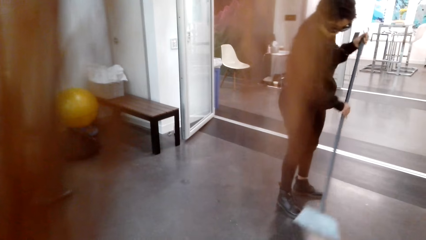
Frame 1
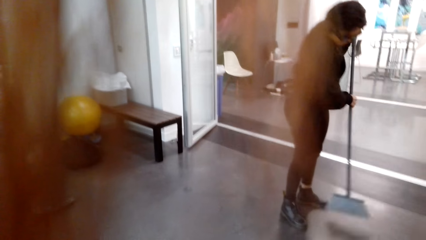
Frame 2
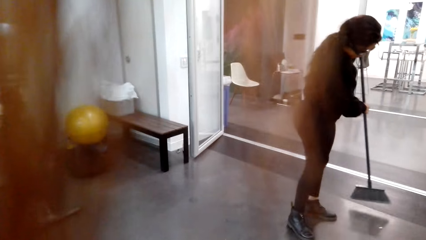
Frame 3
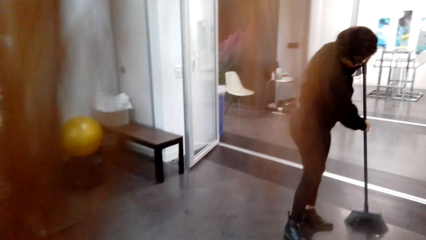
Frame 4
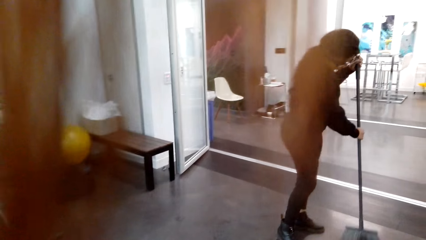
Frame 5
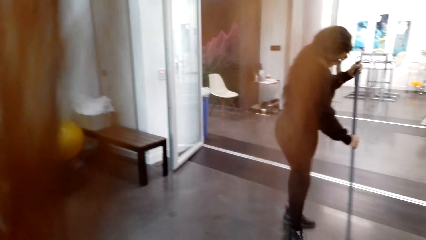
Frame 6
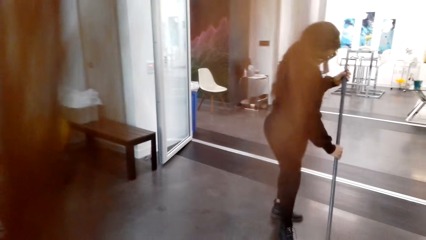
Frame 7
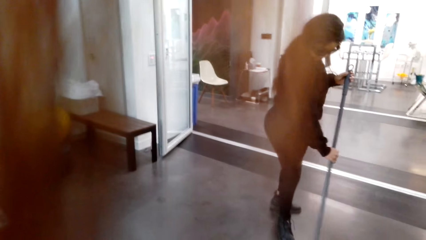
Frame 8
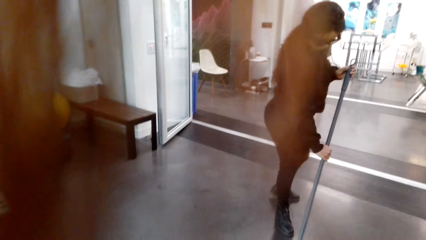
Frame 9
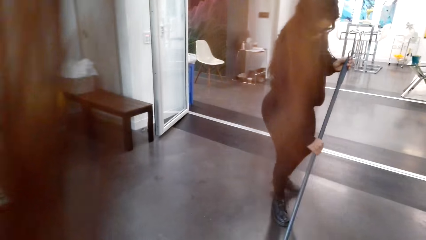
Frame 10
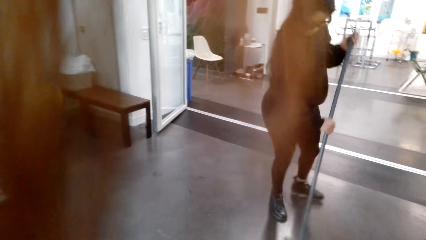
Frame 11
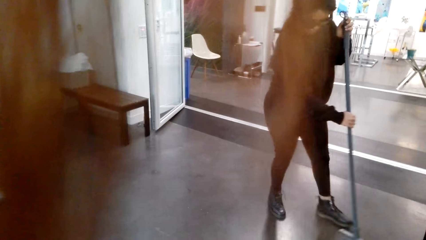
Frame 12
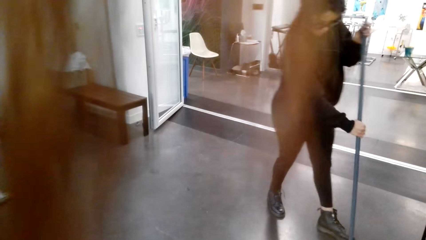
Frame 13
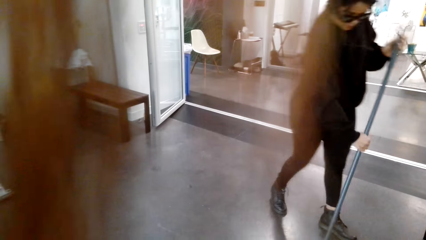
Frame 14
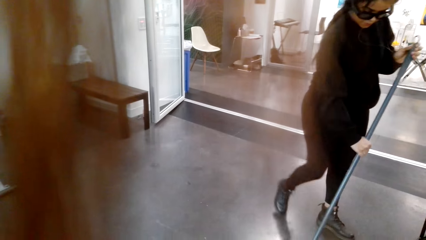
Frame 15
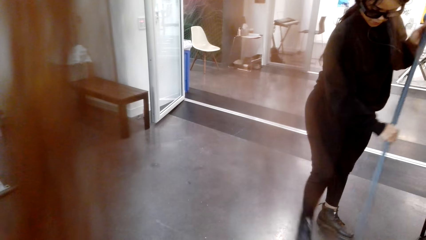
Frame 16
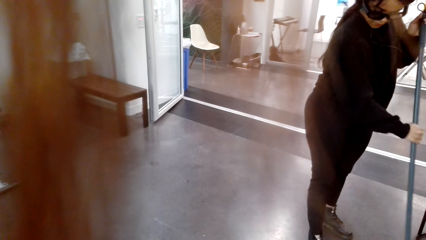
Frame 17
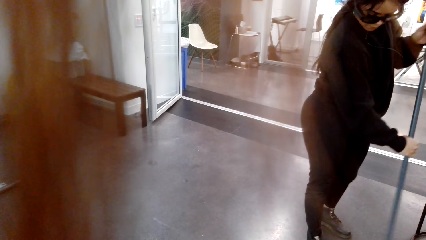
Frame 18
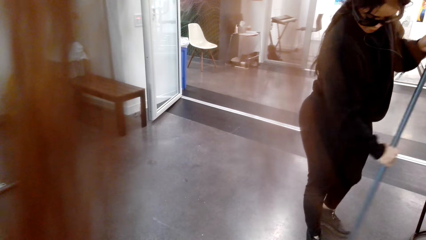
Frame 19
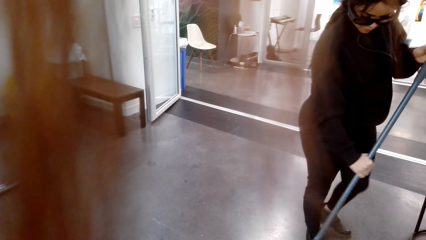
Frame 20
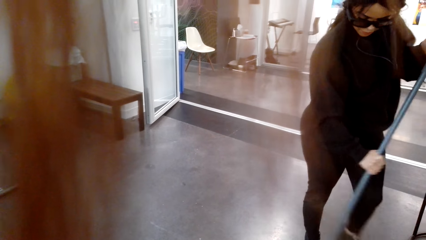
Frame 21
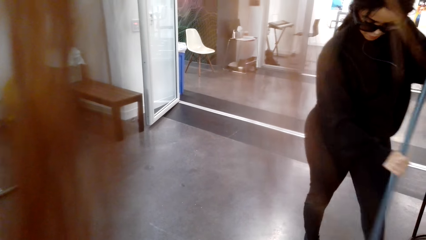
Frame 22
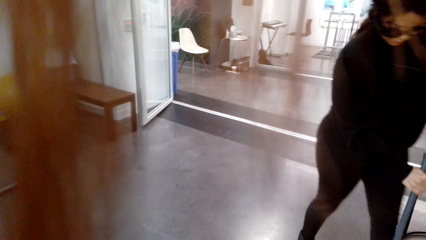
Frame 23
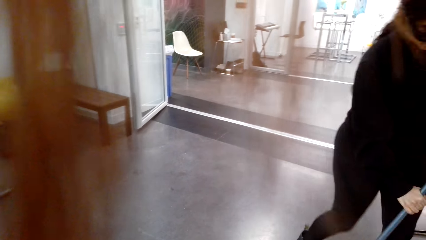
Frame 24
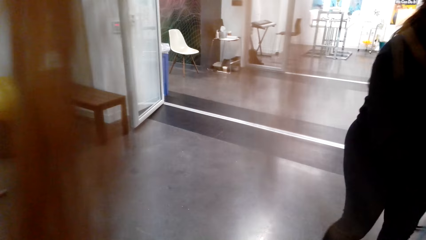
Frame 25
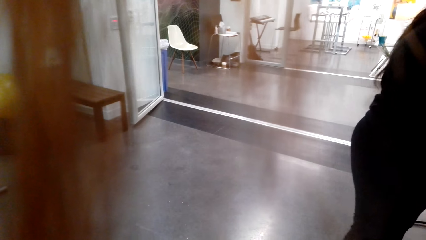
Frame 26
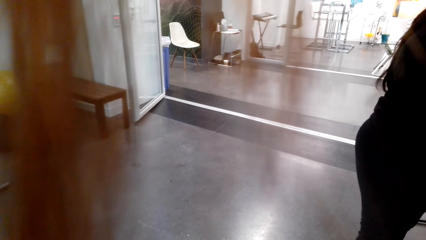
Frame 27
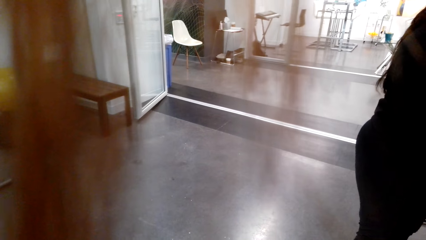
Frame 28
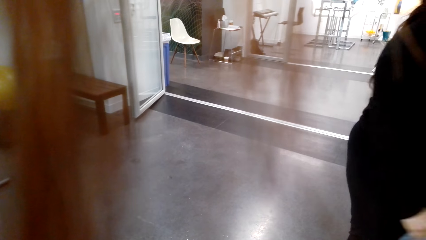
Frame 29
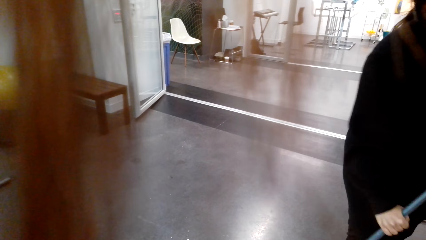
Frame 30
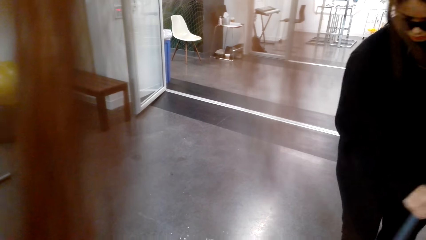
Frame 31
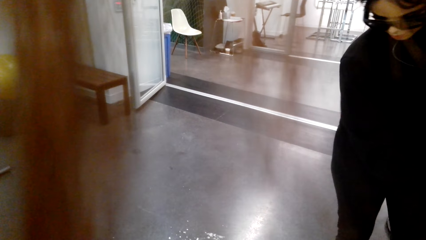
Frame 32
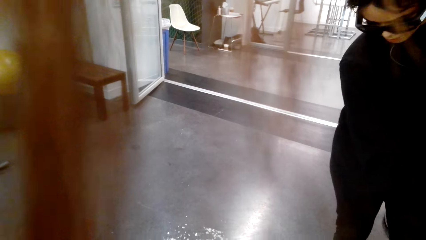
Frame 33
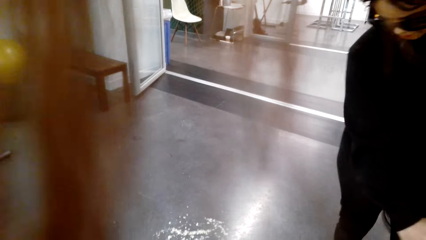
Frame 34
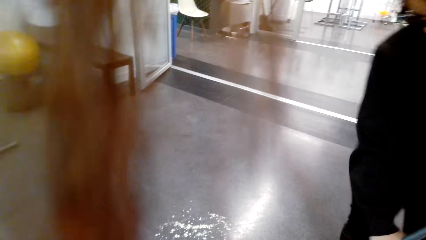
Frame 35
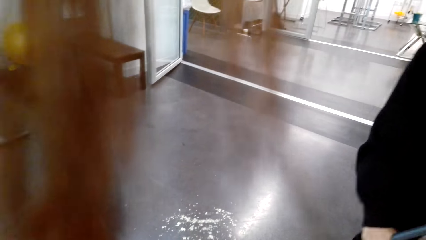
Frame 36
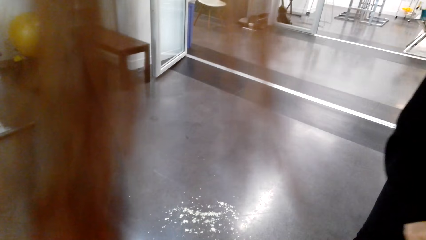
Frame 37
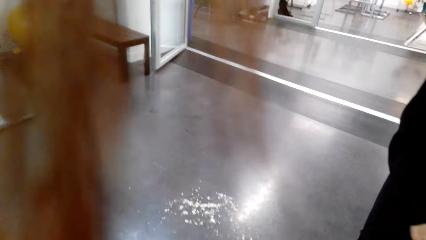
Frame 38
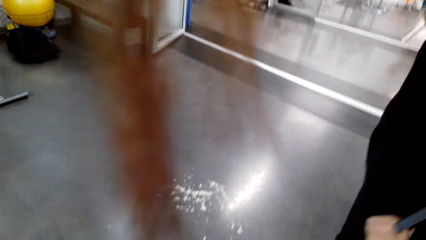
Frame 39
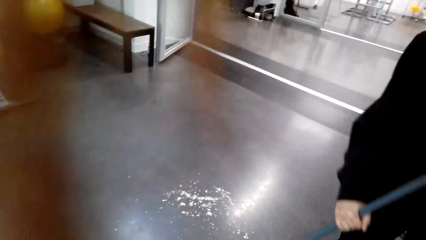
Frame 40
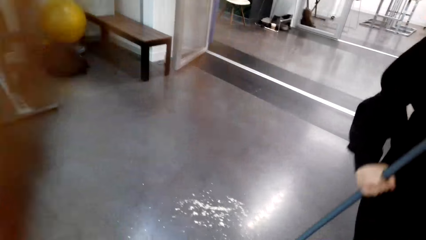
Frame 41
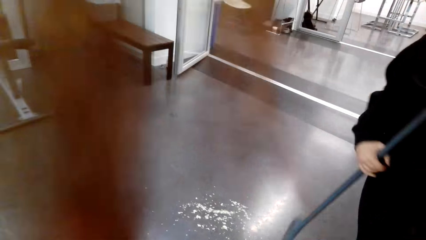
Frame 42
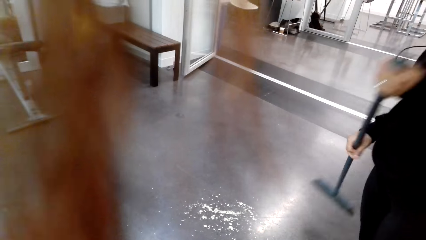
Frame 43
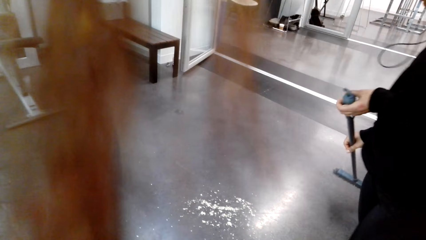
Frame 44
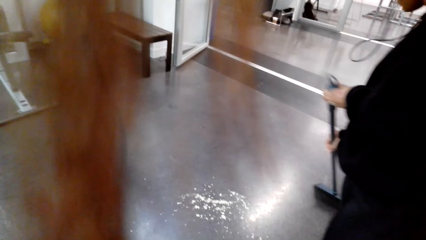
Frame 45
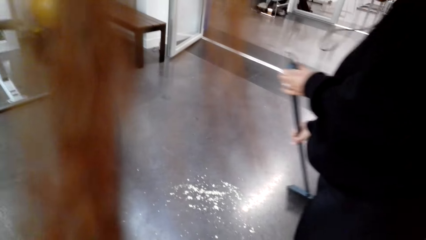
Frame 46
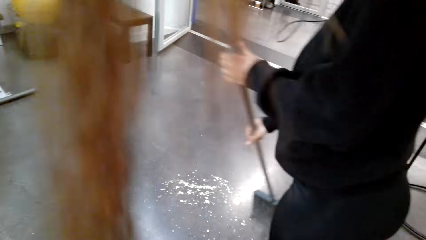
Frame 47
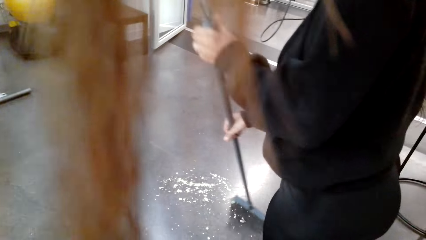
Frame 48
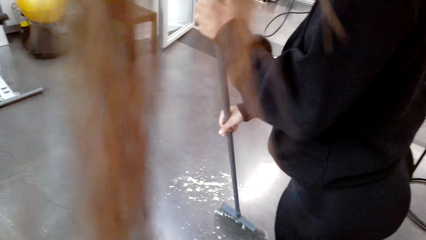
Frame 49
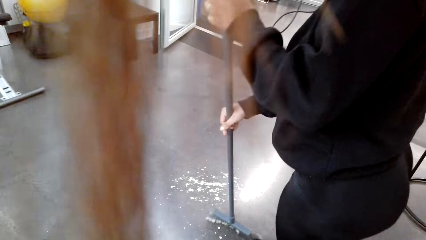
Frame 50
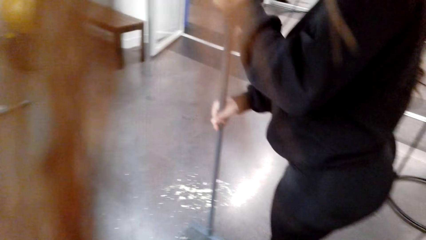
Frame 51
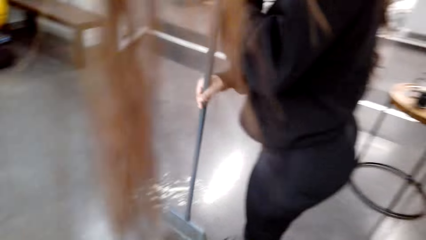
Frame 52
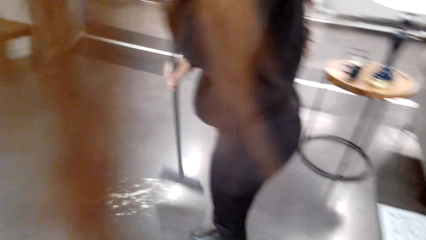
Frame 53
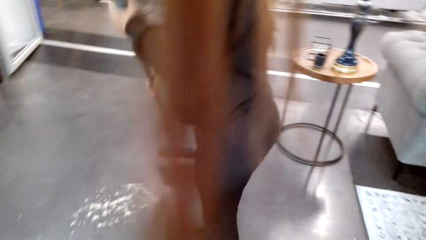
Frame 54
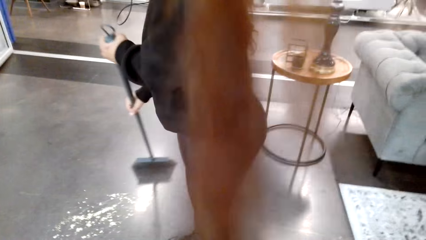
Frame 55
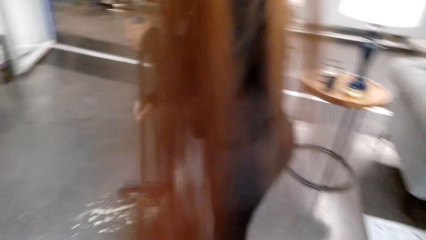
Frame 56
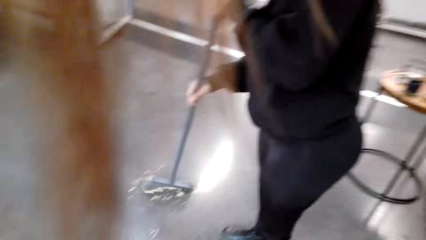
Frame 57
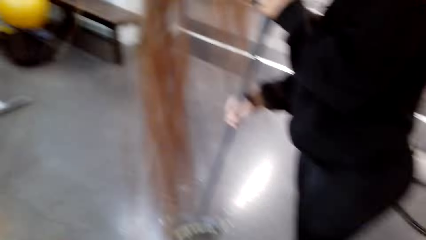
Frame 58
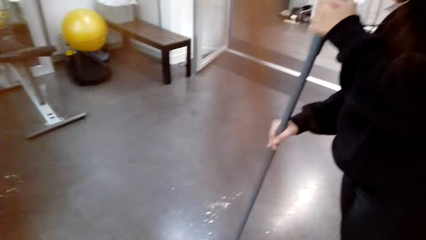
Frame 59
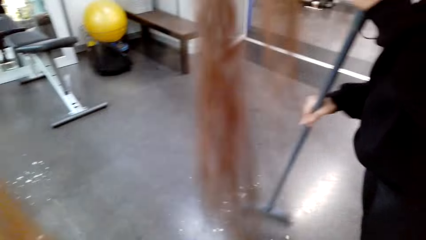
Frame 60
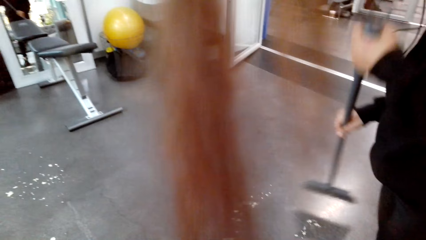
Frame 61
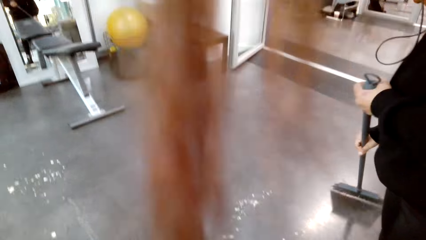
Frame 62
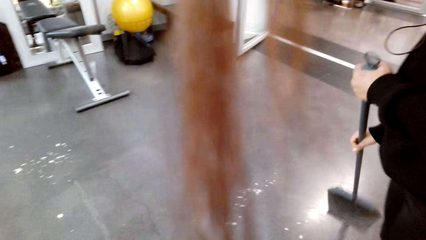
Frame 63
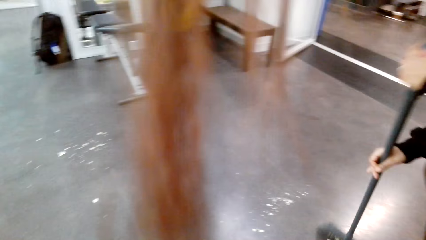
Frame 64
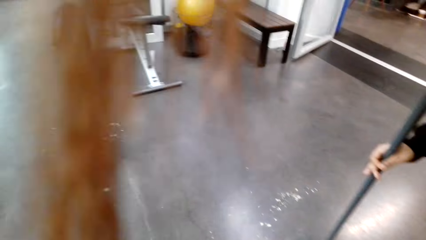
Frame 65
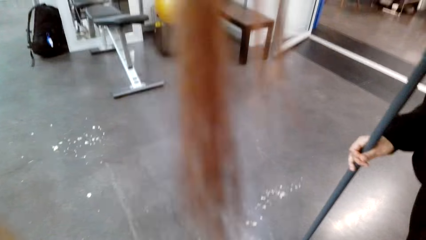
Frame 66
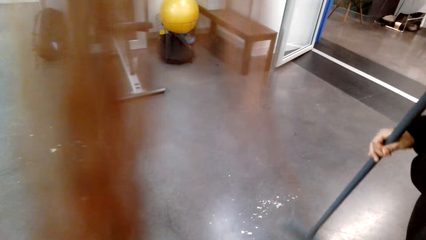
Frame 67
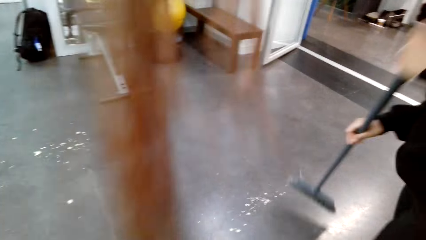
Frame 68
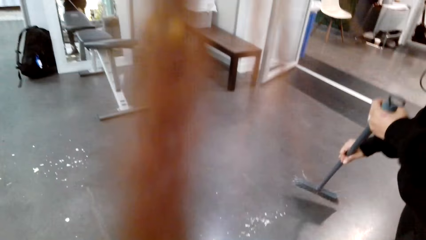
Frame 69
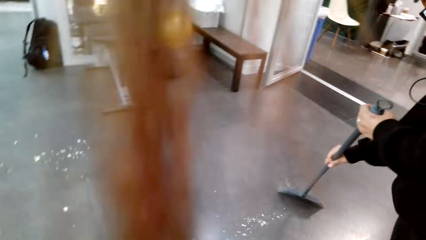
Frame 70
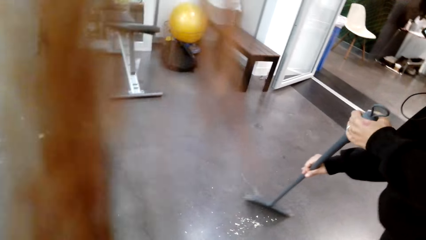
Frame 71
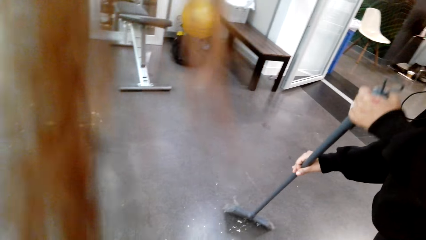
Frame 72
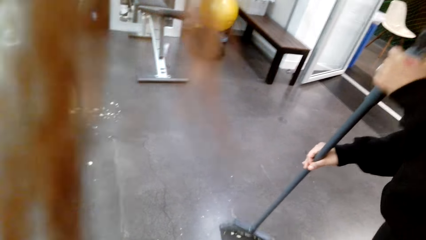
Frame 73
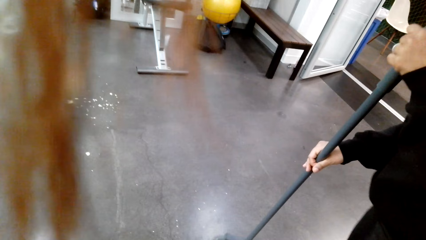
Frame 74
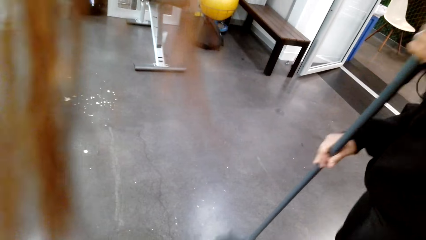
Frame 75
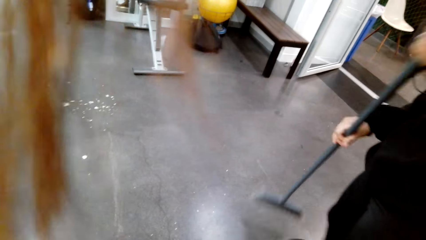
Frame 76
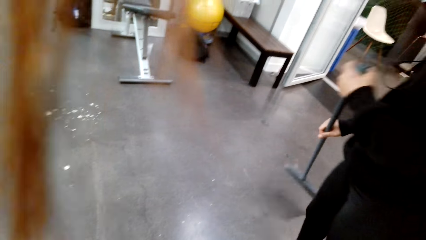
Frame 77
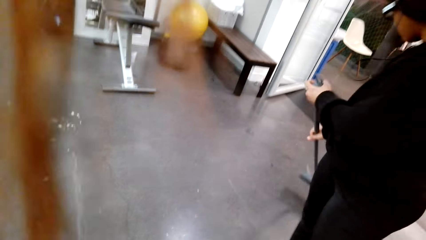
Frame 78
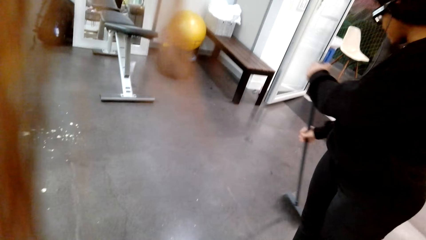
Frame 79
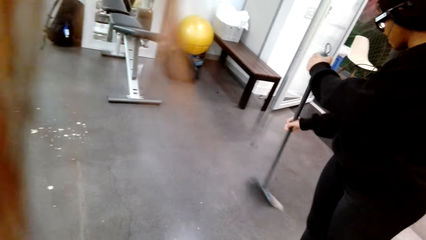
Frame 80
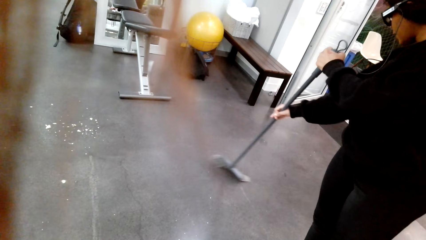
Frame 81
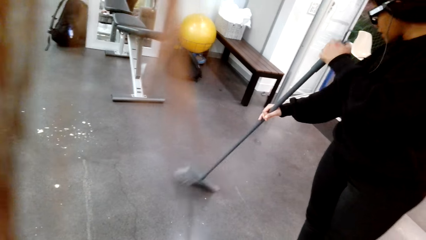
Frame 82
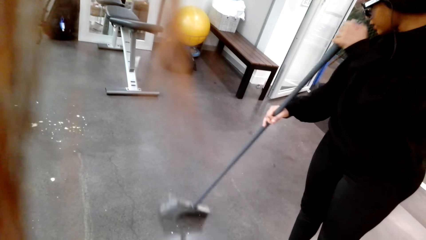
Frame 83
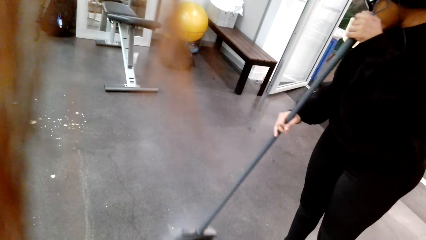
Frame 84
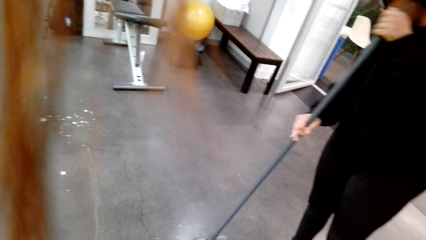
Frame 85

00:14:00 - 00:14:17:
A lady sweeps the floor. The camera wearer looks around a room. The lady sweeps the floor.
